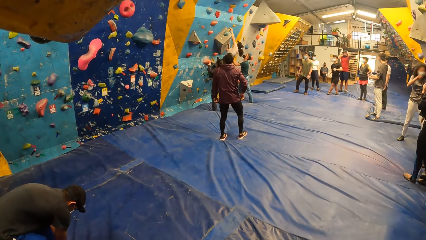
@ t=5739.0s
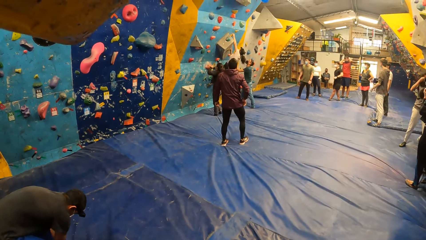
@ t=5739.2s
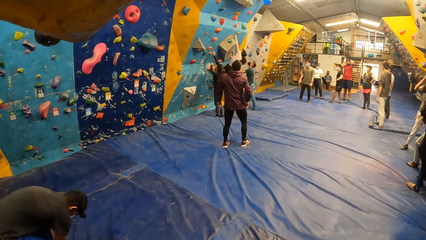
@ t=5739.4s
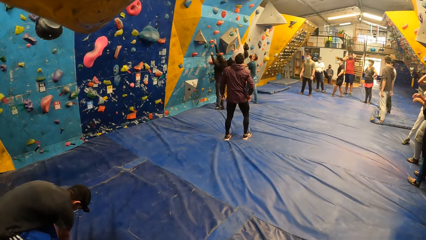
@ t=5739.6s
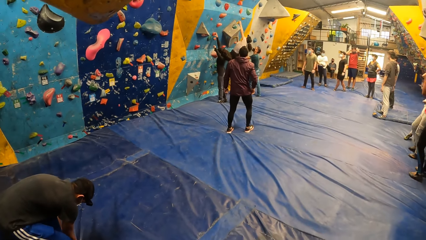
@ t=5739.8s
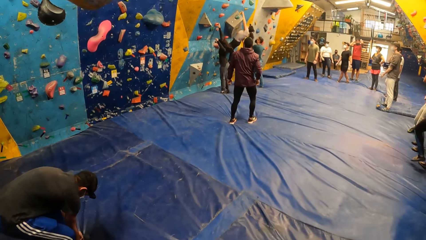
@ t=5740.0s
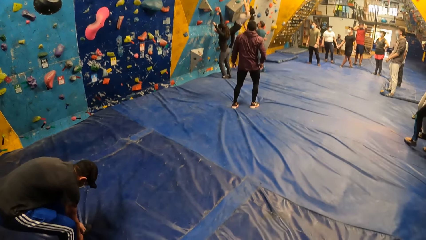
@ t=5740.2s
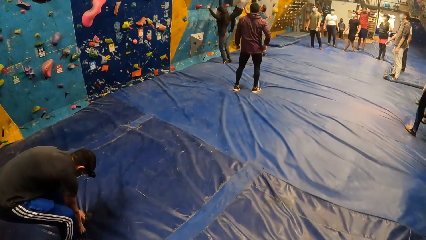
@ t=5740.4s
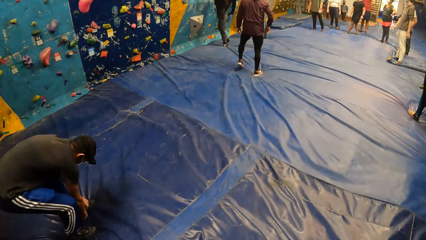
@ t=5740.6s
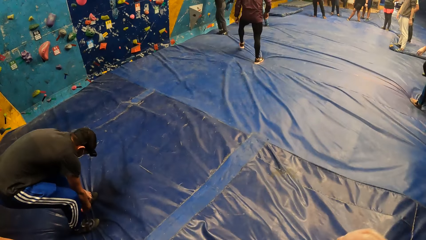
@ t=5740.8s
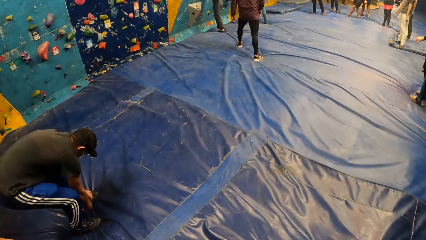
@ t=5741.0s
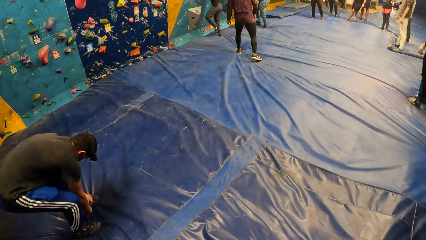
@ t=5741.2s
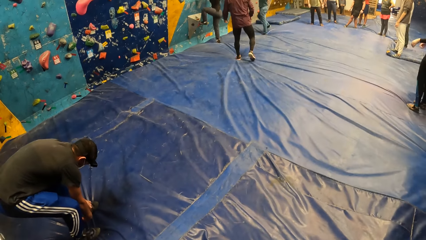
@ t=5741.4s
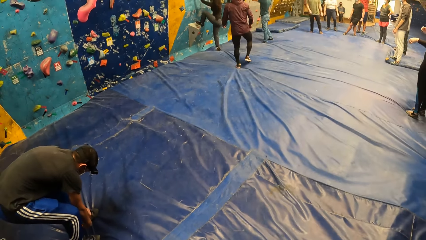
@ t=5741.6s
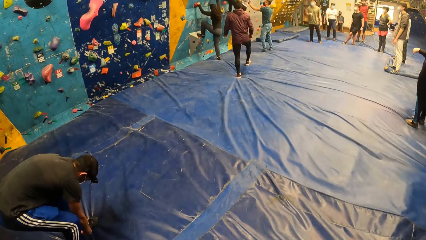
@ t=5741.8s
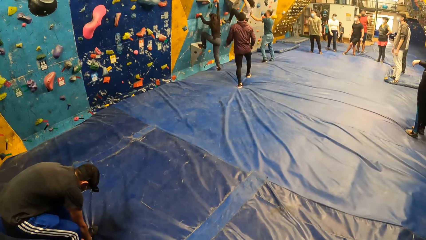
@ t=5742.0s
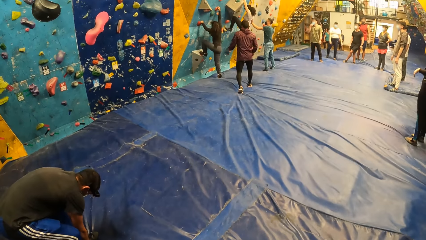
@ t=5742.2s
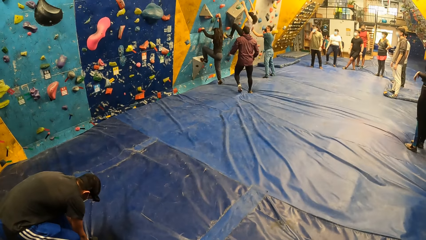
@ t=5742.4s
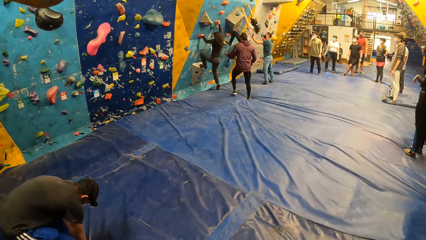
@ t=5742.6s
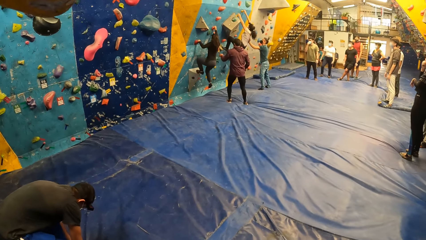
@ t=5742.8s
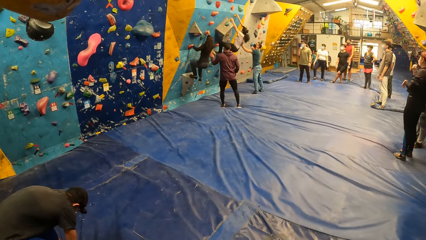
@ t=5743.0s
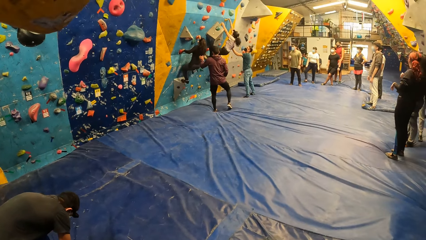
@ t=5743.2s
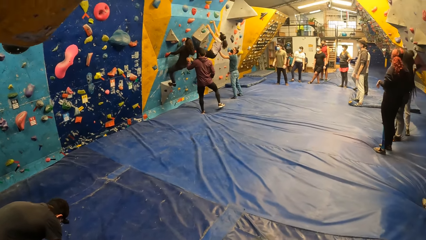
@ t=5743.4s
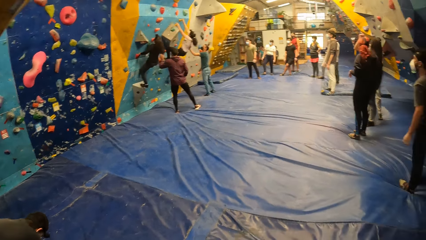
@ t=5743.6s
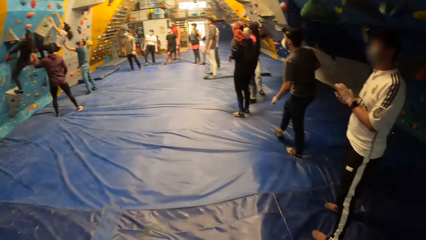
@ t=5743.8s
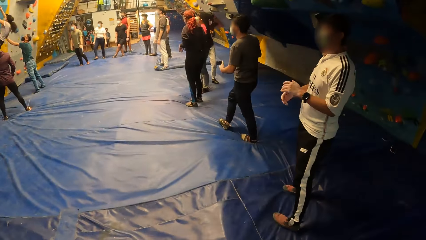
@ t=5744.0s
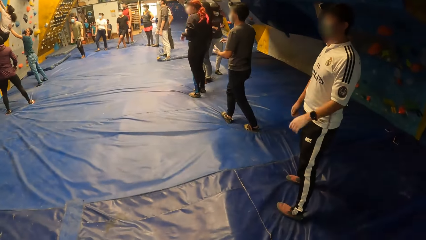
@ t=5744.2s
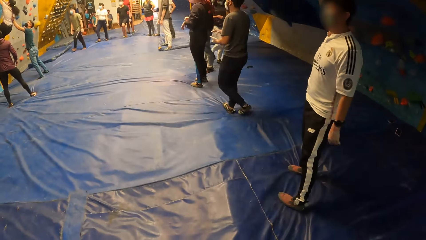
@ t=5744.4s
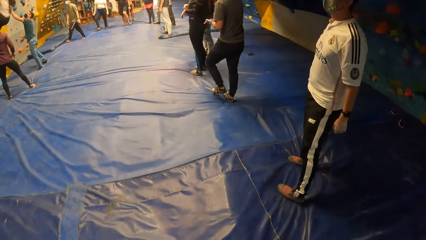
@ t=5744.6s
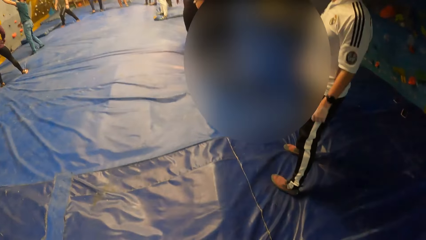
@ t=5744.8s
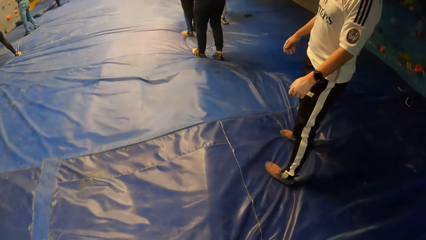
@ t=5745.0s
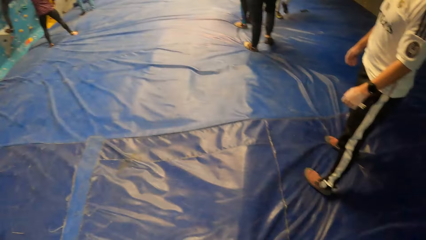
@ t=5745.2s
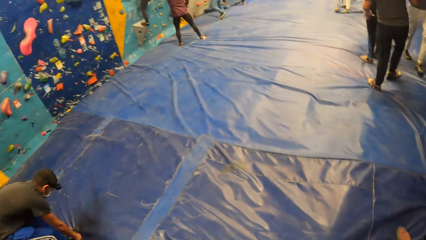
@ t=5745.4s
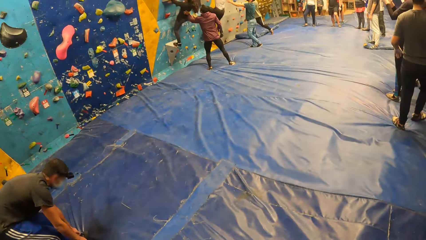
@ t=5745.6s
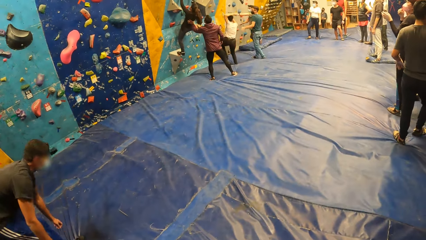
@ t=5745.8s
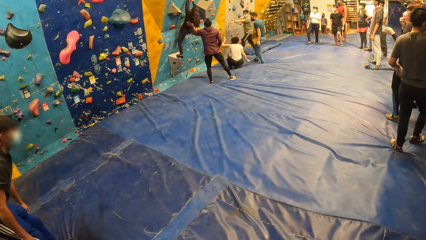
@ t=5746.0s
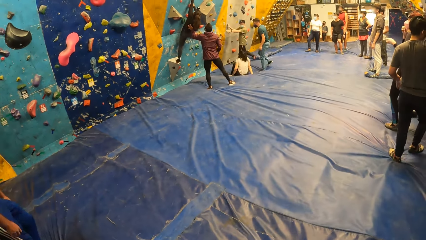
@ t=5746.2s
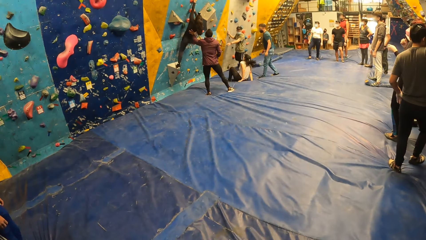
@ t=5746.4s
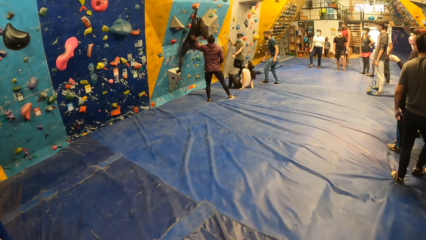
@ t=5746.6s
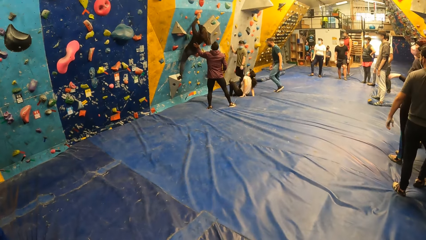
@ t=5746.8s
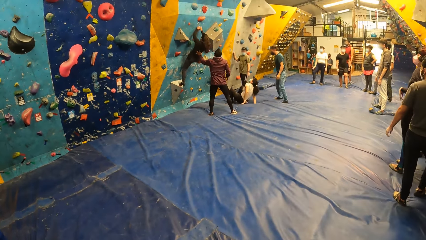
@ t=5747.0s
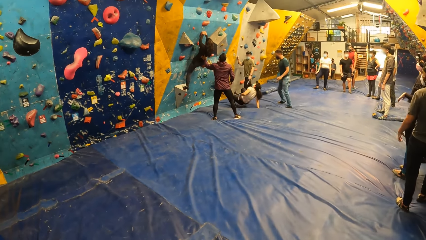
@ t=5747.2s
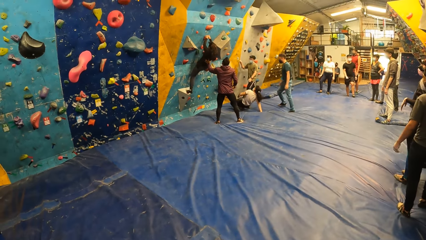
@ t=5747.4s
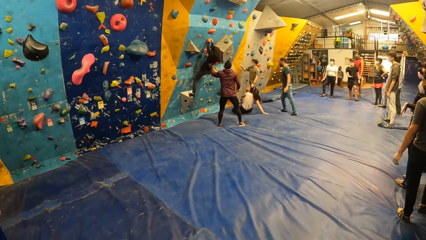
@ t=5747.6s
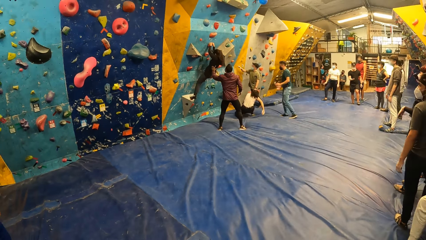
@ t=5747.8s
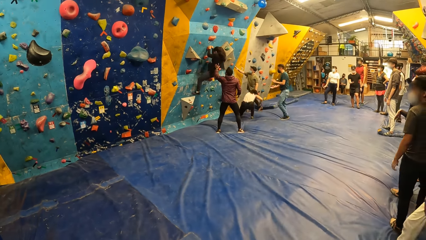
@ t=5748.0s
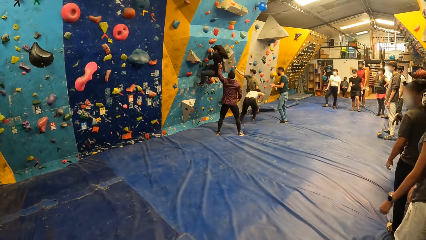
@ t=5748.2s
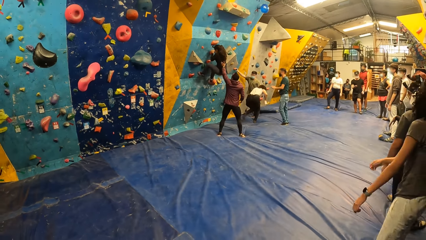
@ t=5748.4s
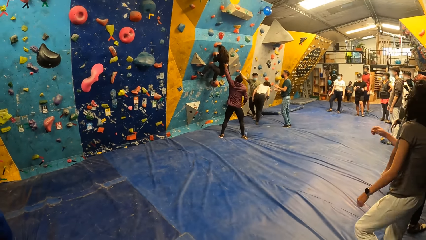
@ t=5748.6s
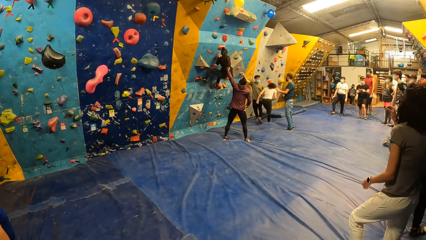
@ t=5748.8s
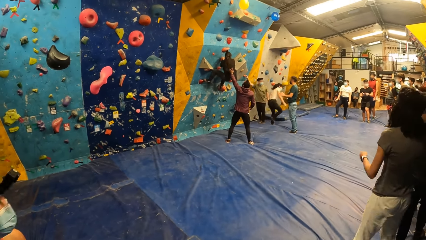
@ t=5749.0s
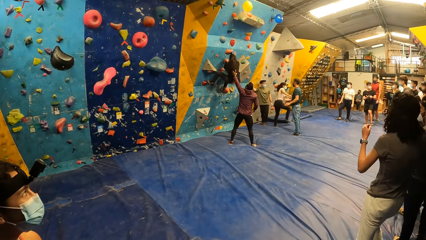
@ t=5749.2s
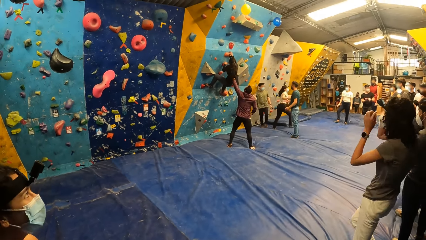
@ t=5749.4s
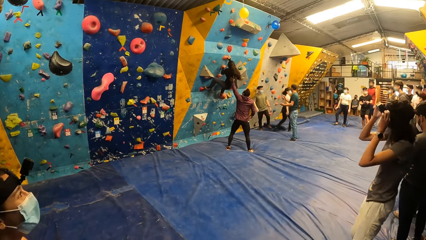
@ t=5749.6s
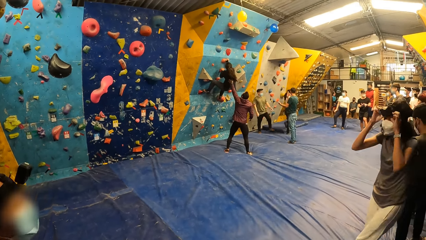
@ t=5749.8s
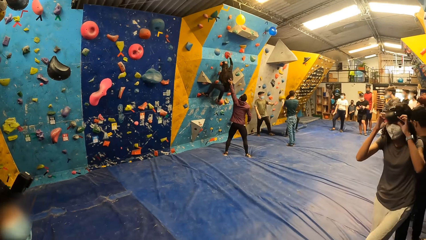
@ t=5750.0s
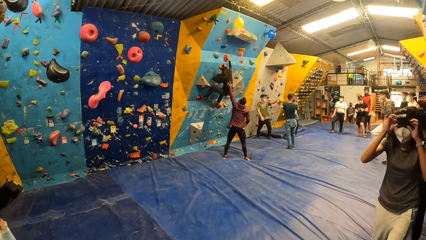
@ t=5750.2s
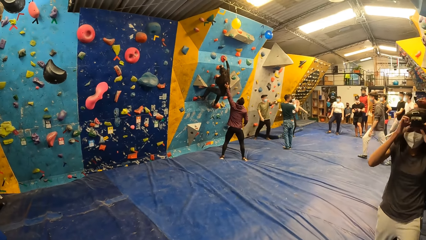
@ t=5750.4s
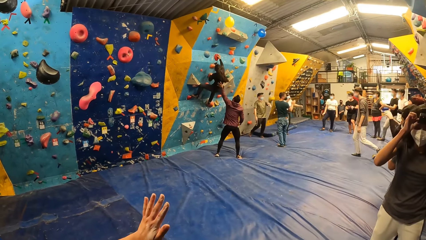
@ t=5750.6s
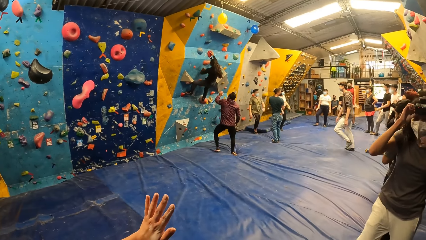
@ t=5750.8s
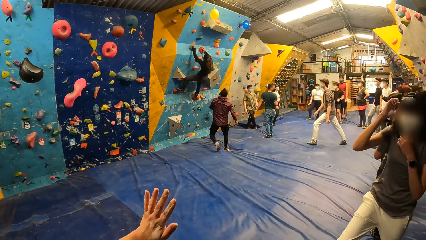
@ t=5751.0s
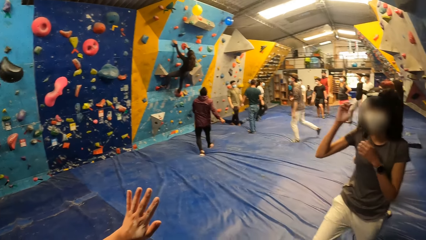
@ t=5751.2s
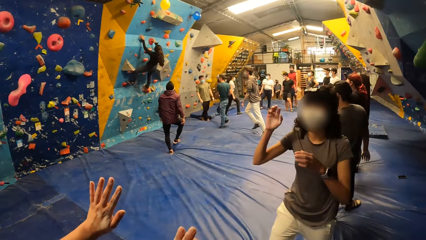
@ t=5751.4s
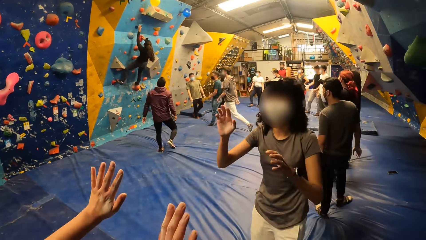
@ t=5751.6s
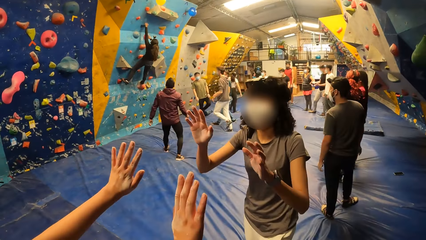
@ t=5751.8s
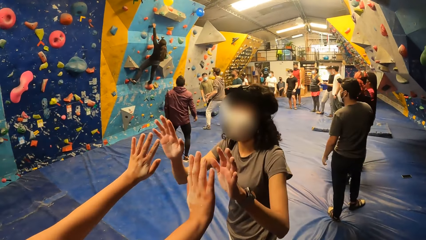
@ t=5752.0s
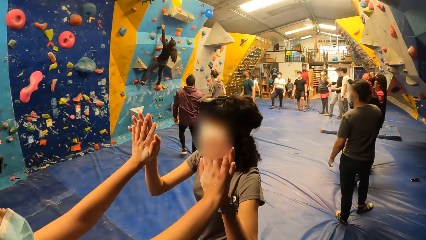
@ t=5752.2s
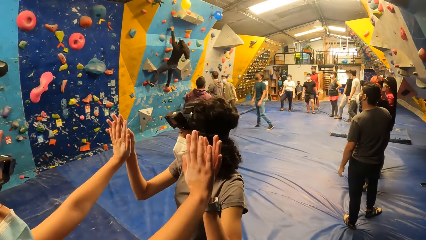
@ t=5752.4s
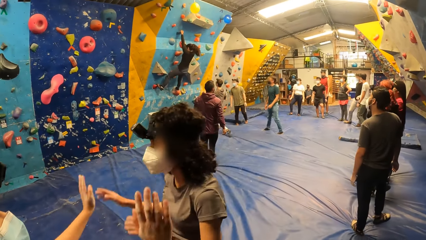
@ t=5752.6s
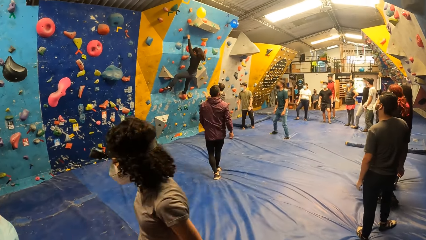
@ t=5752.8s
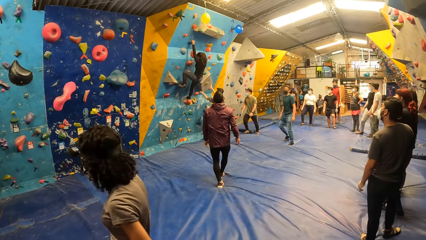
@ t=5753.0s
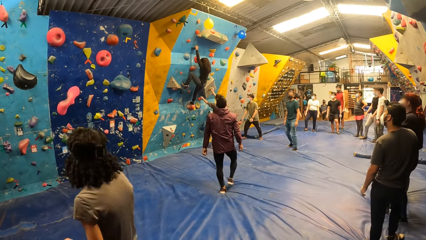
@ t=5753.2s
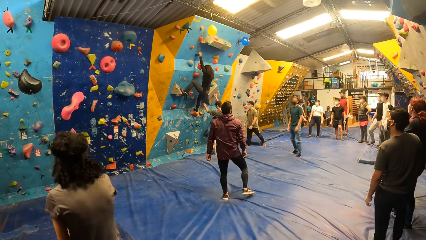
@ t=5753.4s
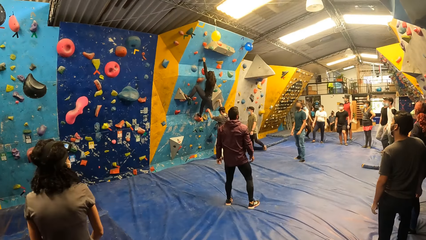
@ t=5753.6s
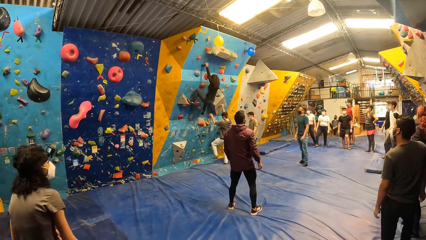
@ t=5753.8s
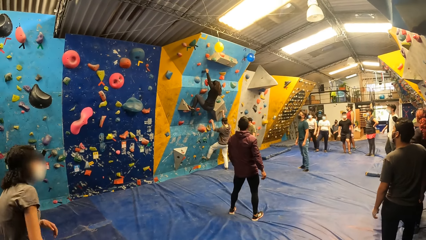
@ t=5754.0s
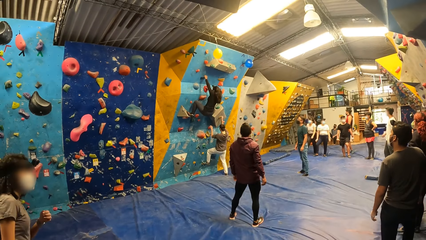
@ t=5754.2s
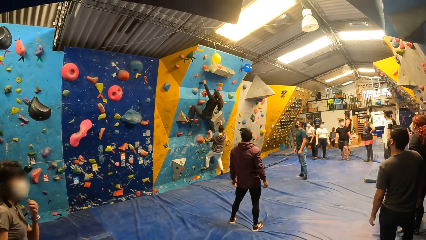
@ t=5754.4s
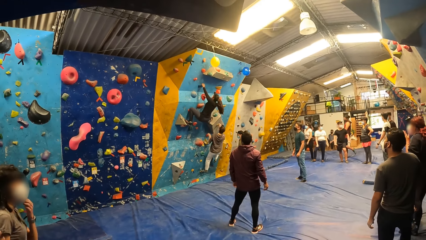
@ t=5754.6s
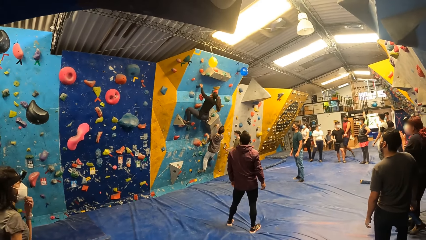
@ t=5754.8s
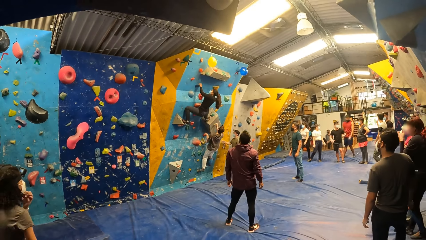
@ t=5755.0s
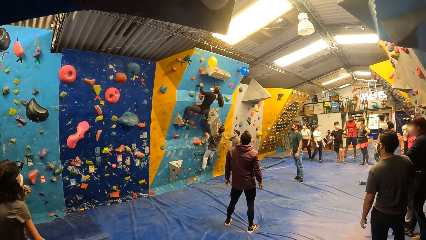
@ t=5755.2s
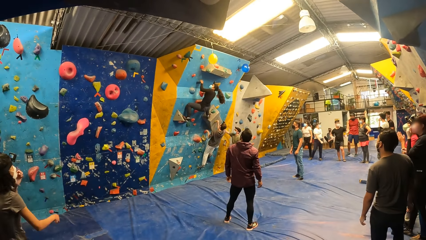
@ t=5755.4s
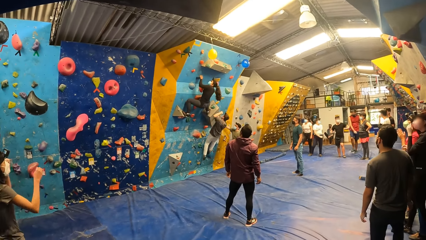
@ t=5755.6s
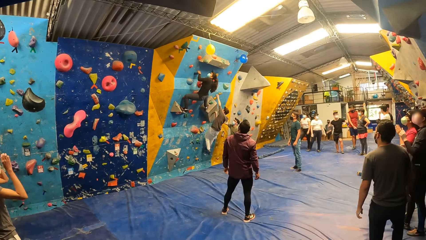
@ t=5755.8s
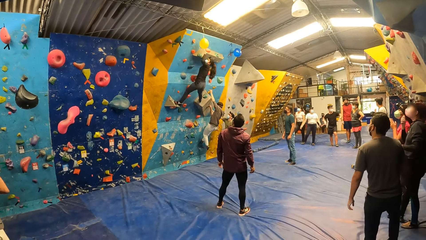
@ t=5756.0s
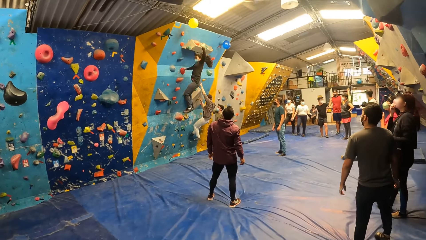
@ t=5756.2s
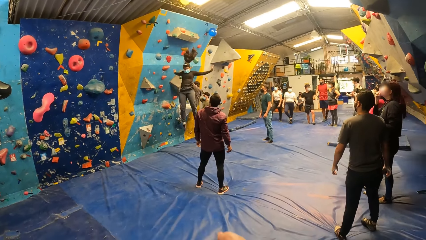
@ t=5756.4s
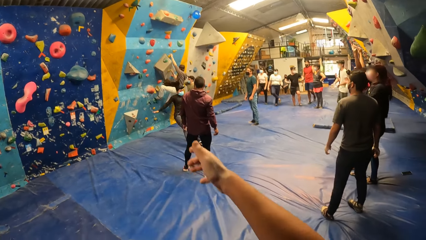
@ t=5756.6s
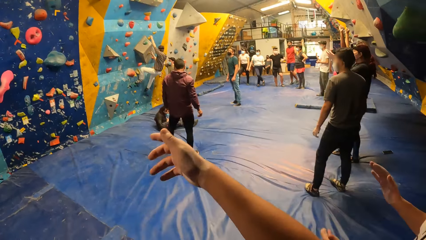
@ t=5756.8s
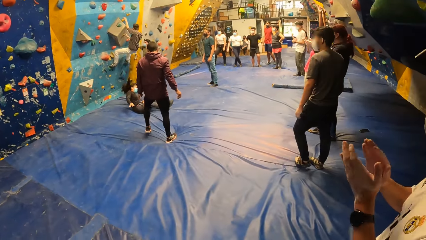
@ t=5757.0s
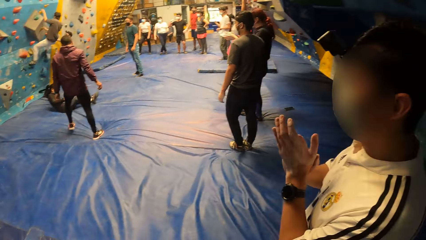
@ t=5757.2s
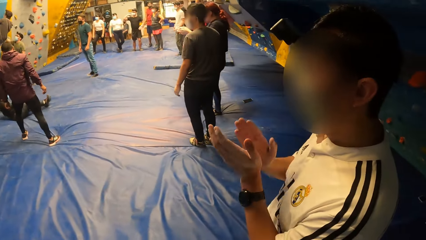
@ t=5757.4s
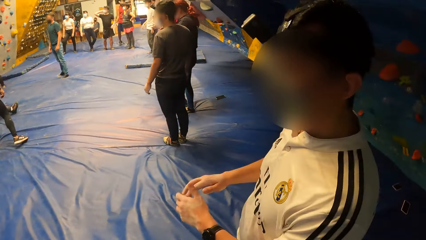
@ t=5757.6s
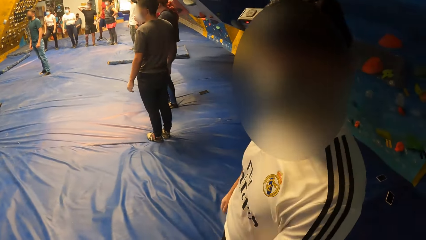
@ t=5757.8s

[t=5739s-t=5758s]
The woman climbs the bouldering wall with both hands. The man assists the woman with his left hand. Another woman jumps down the bouldering wall. A third woman adjusts a camera on her head with both hands. Another man runs towards the bouldering wall. The third woman gives a third man a high five with both hands. The second man climbs the bouldering wall with both hands. The first woman touches the balloon with her left hand. The first woman jumps down the bouldering wall.
